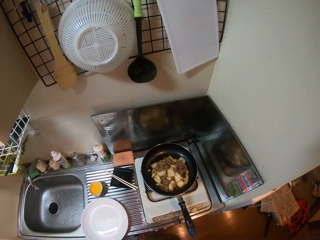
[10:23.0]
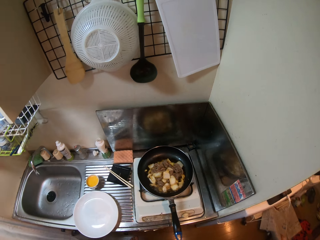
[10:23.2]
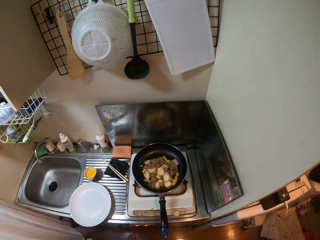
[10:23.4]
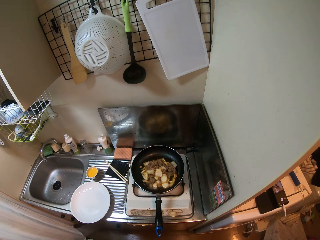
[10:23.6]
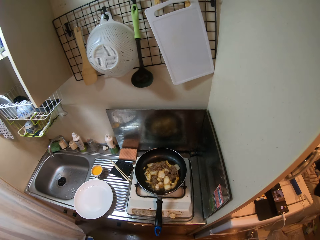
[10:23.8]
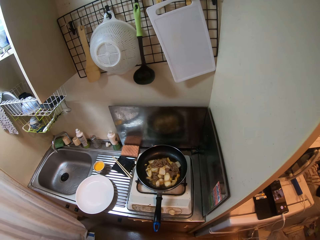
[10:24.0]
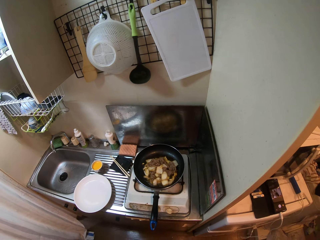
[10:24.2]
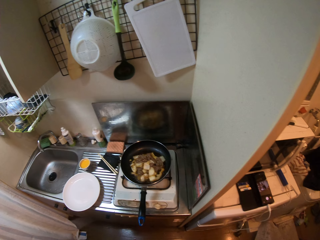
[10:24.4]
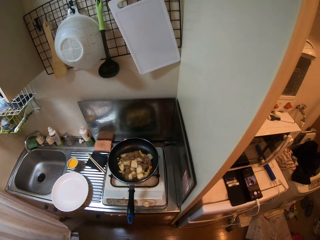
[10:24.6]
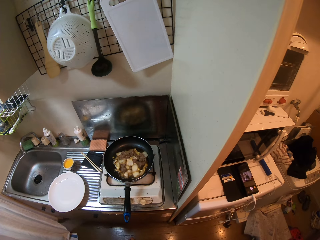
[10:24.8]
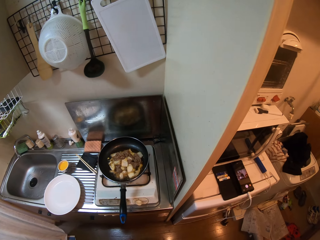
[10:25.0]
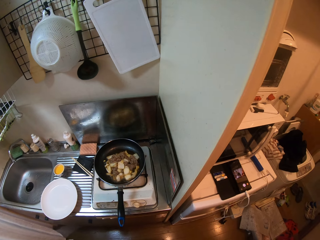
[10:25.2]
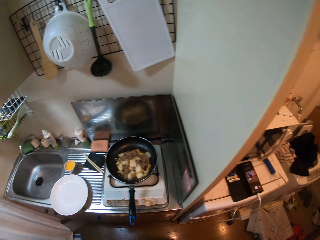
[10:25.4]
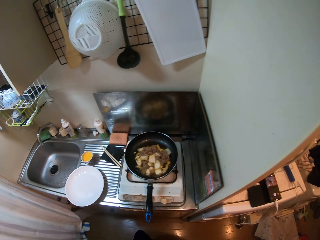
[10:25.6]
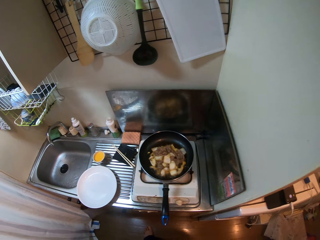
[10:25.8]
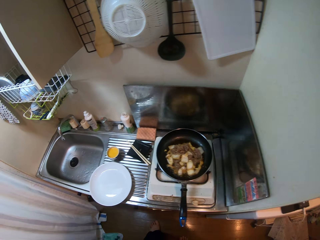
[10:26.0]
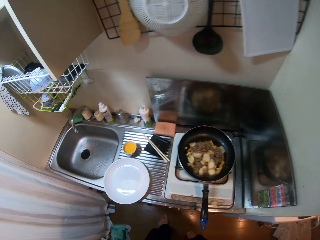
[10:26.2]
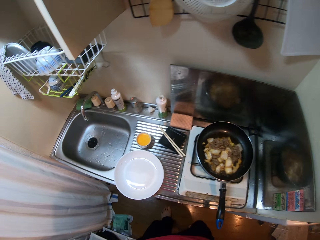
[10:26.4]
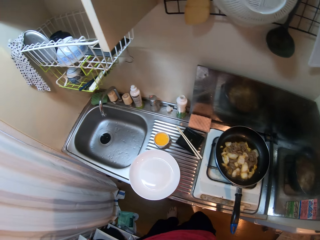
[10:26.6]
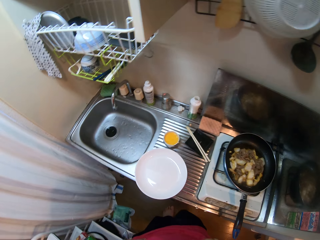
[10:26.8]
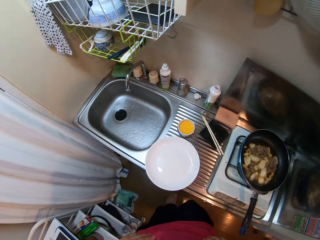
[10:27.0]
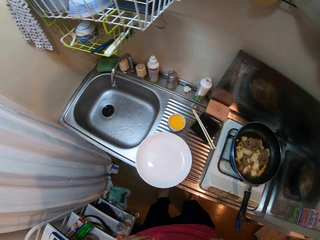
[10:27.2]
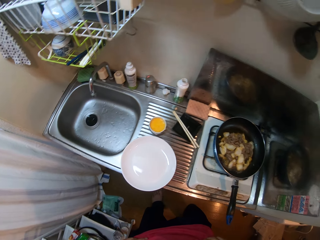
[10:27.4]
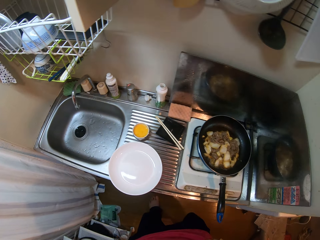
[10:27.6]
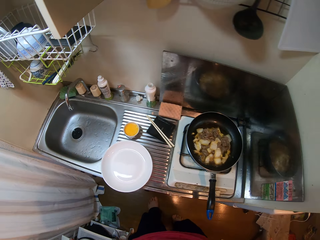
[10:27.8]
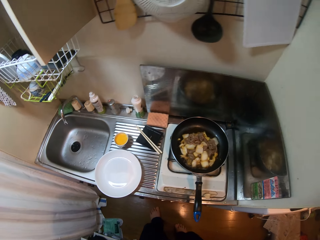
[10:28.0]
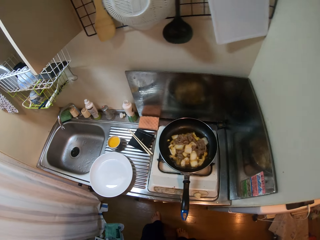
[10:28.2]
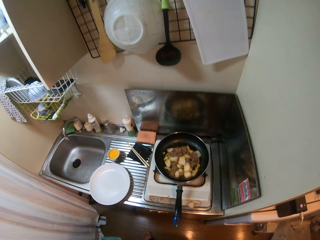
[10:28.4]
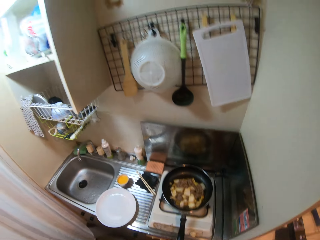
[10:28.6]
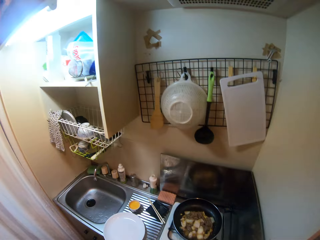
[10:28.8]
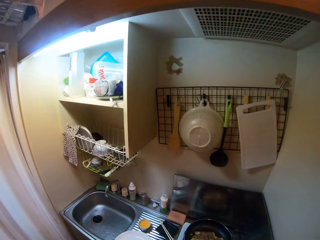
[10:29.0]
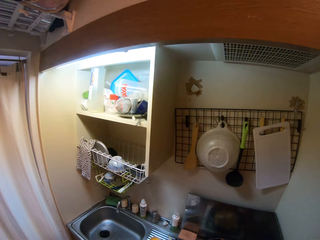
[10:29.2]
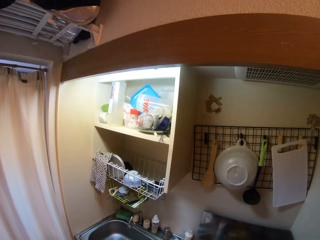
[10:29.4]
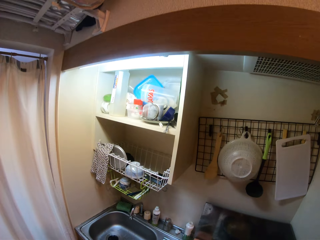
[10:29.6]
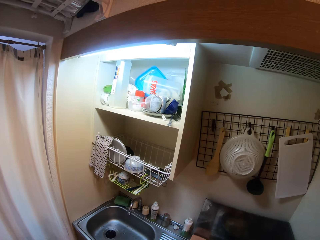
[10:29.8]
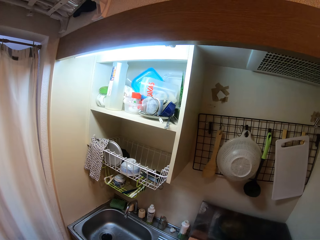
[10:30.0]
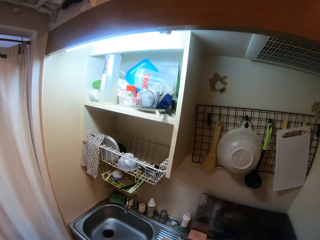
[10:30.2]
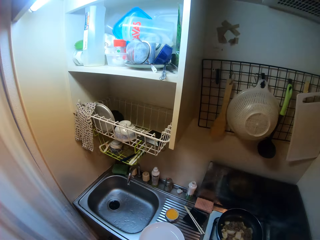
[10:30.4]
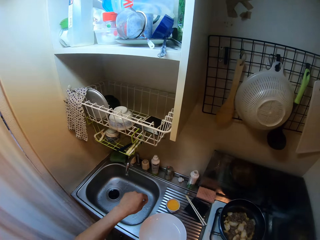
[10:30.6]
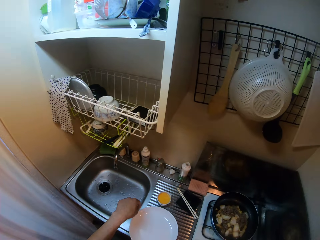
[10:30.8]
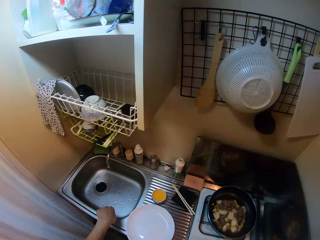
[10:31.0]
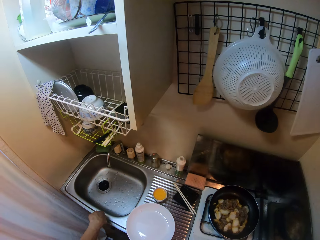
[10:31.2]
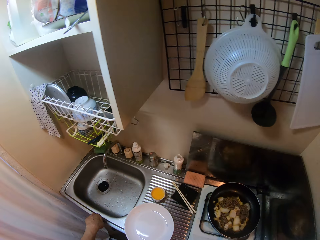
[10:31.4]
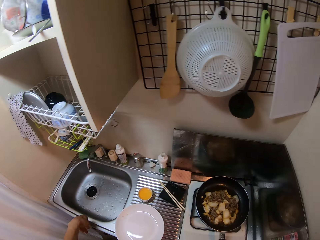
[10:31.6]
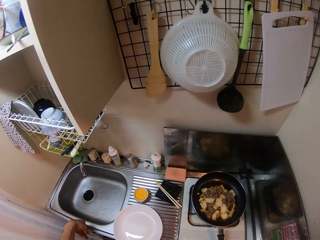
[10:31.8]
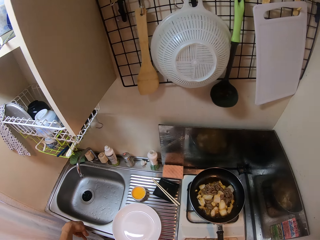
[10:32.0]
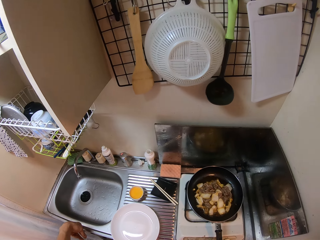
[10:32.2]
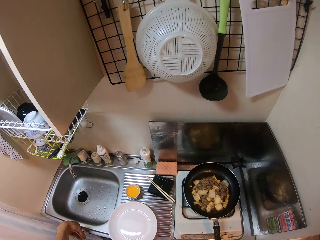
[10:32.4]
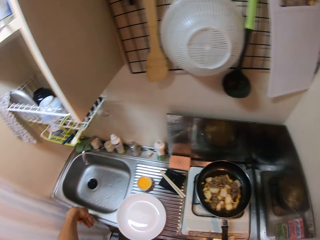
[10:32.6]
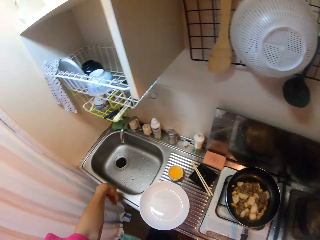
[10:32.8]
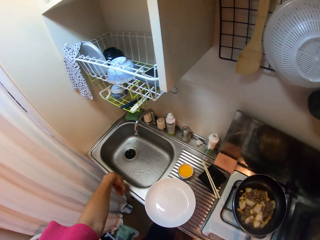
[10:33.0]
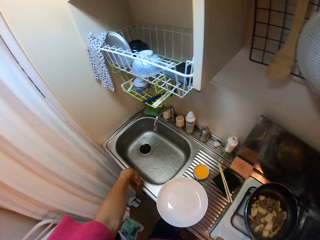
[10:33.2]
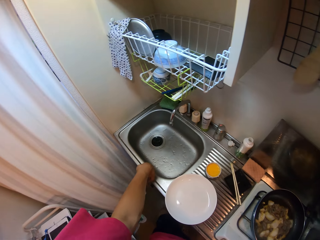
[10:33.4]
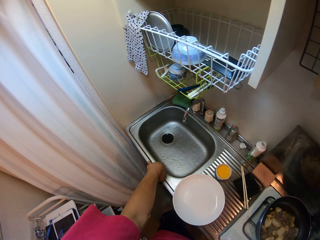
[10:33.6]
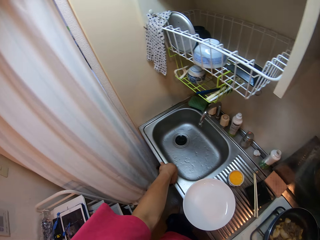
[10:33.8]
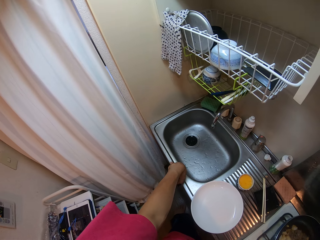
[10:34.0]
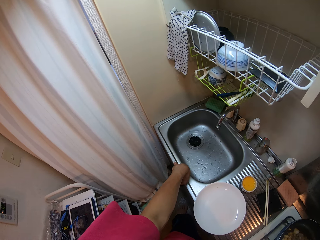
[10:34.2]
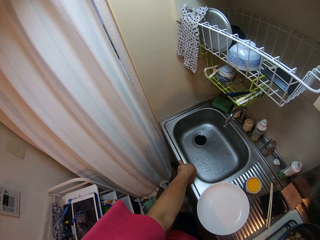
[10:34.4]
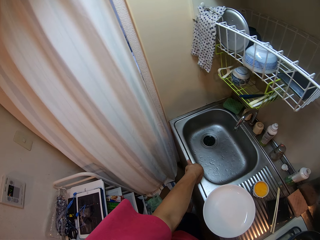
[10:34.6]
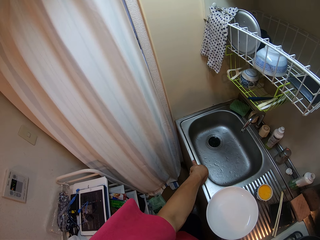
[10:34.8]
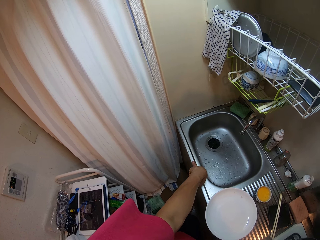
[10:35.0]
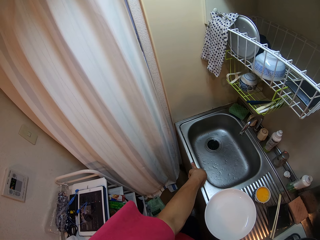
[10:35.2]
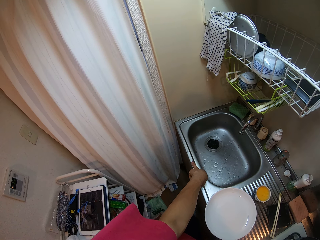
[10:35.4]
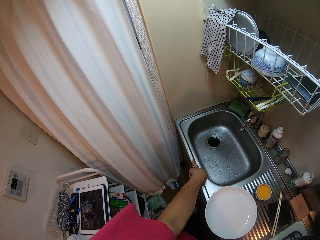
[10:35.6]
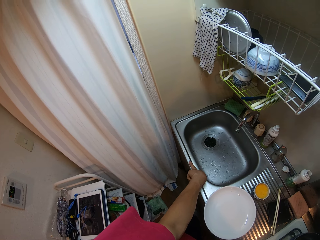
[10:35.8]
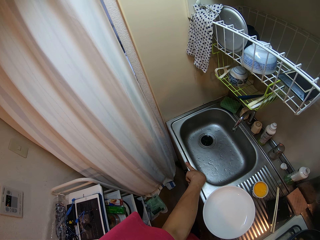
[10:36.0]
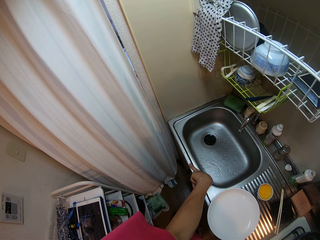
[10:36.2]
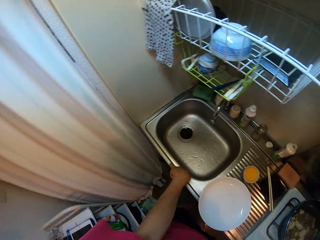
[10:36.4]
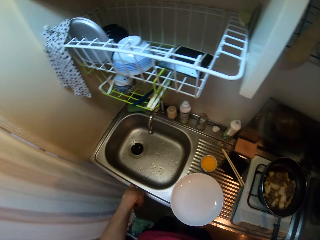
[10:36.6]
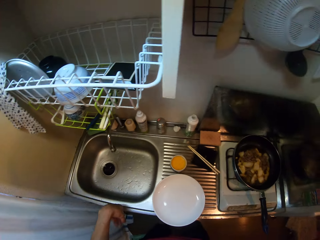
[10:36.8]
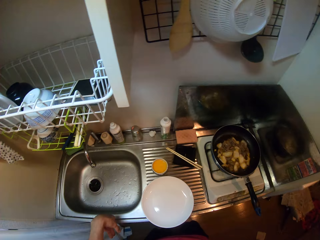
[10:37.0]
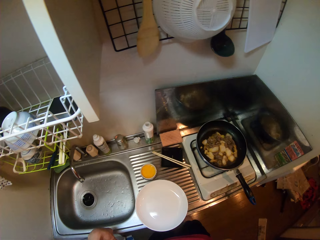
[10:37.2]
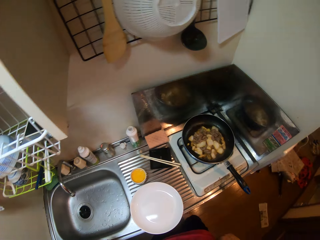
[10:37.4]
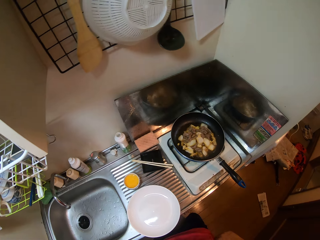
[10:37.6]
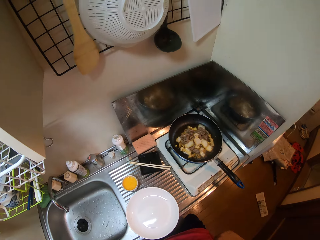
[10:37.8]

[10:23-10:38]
The camera wearer steps behind. He holds his hand on his waist. He touches the sink. He looks around in the kitchen.

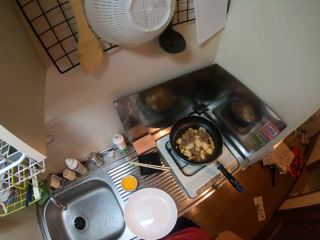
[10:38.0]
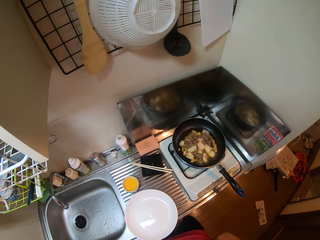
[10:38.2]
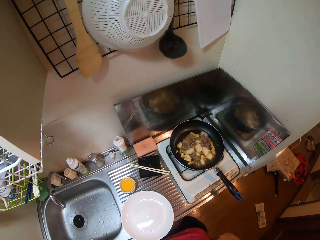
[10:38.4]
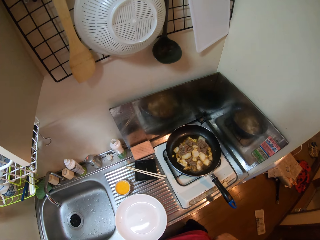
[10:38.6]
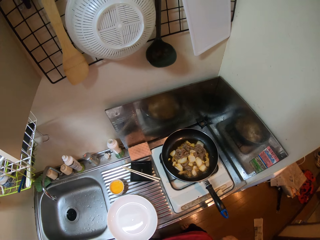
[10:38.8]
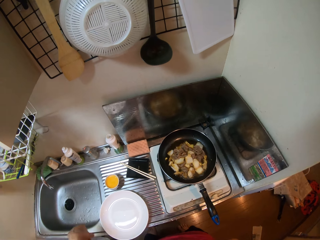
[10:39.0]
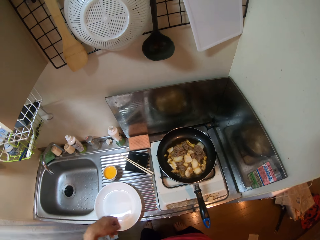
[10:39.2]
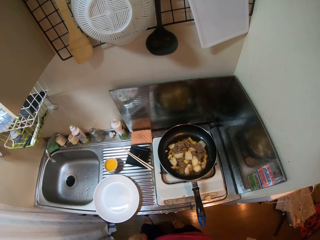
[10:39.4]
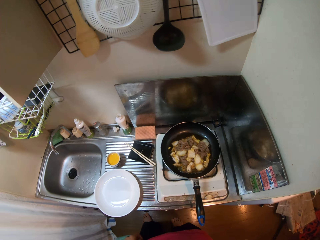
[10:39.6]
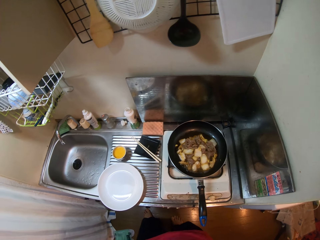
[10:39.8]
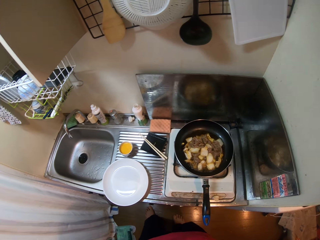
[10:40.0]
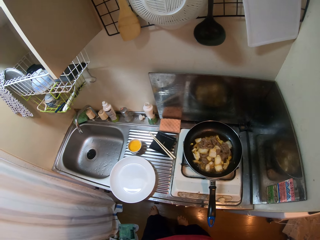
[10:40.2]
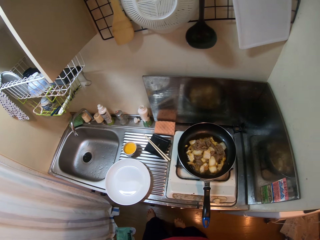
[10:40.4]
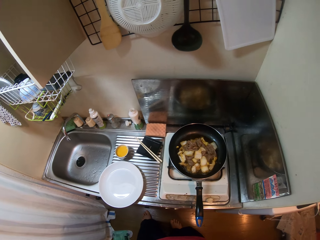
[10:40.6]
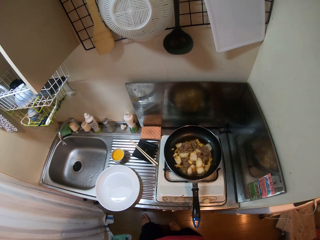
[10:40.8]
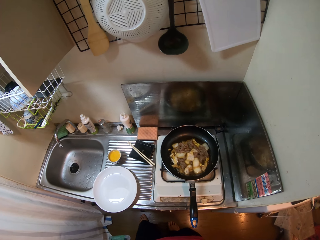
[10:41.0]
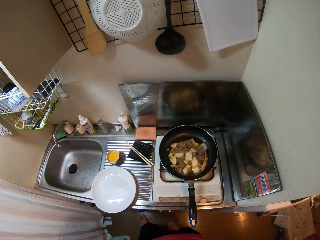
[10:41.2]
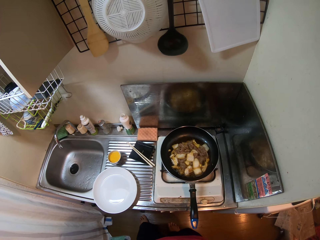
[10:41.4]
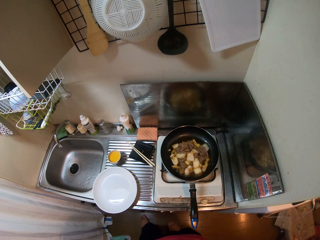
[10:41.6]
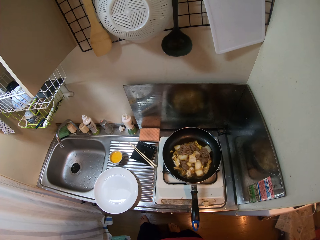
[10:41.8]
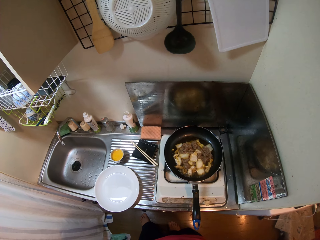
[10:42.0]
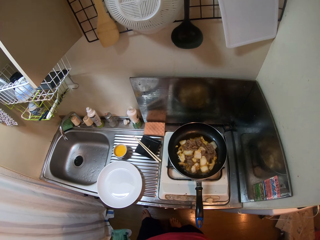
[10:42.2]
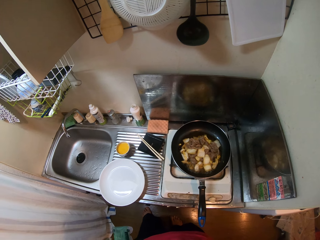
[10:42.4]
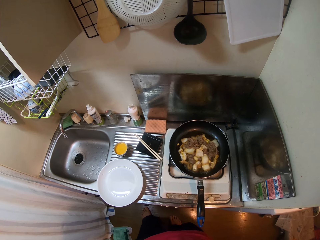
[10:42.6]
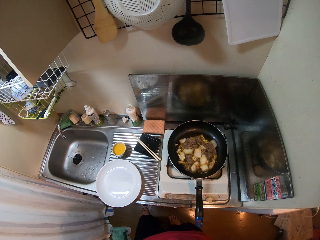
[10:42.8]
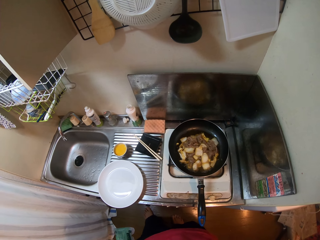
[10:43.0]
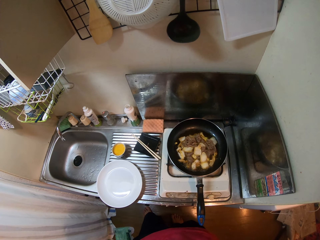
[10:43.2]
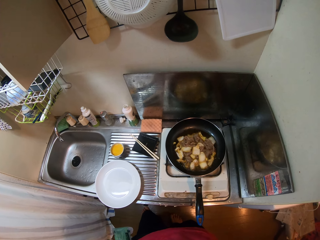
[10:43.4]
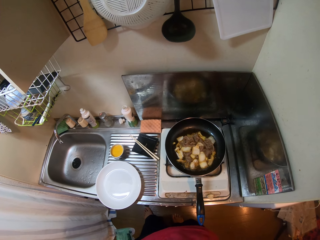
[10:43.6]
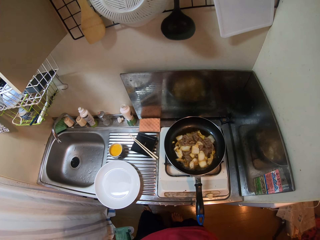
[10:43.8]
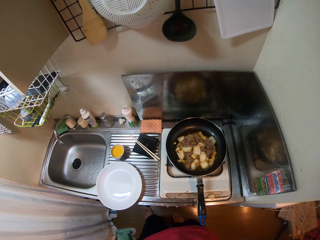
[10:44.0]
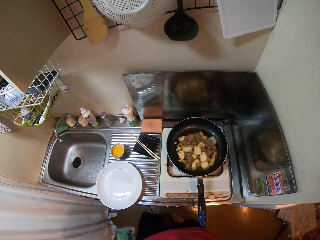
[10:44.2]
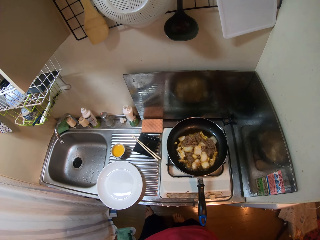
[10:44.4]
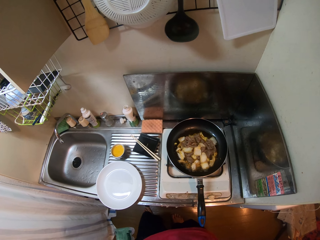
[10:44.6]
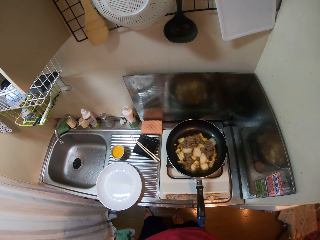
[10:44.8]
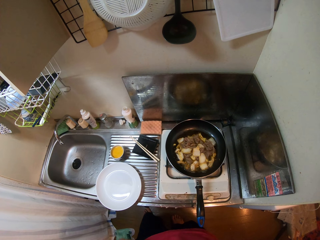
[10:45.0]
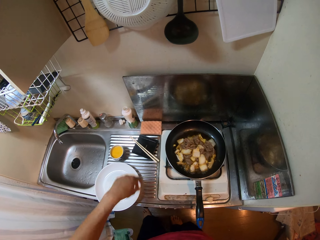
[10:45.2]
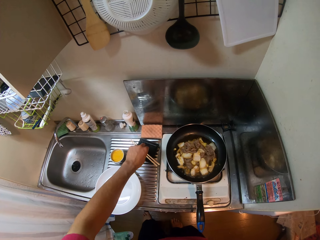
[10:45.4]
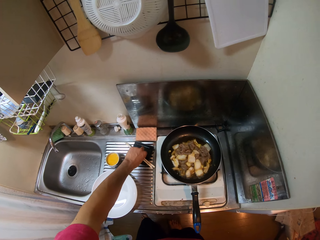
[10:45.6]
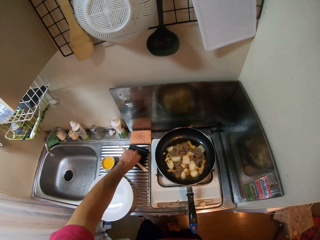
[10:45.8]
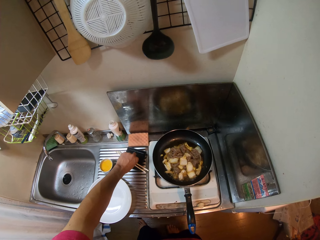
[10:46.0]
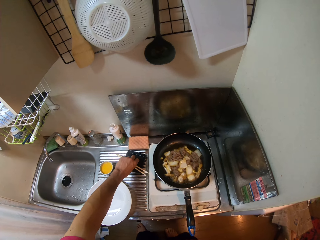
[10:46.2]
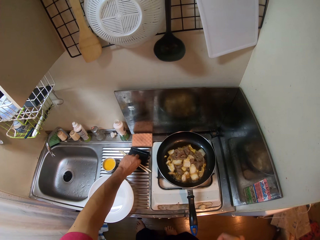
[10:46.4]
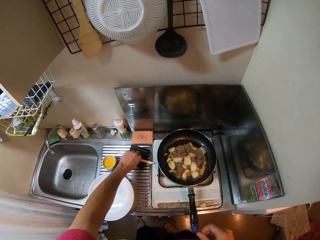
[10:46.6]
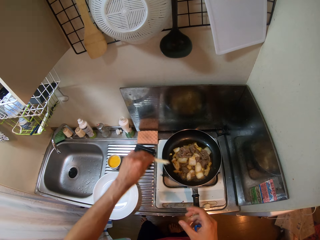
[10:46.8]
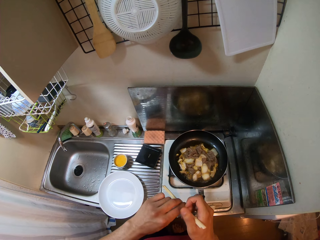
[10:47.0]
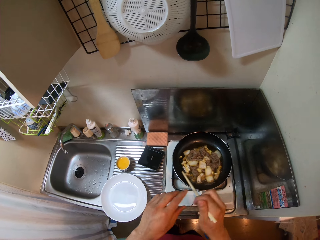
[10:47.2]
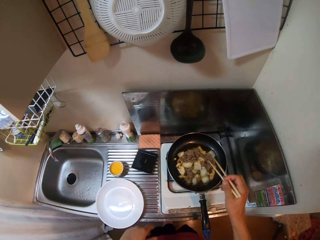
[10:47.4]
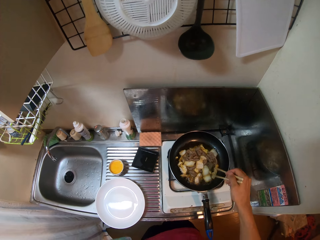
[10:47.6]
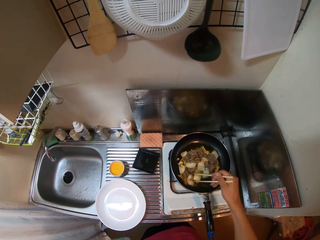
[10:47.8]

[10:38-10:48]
The camera wearer removes his hand from the sink. He shakes his leg. He picks up the chopstick. He puts the chopstick in the other hand.
